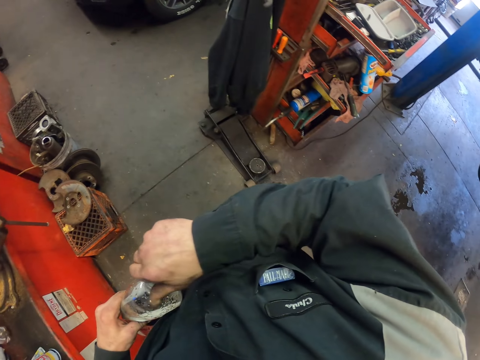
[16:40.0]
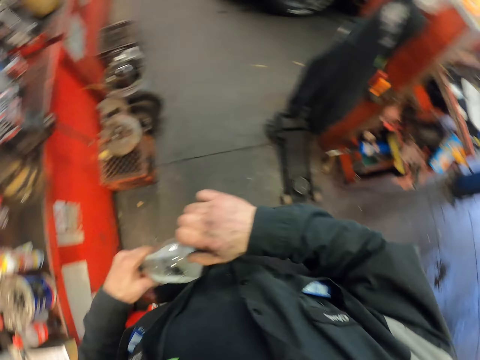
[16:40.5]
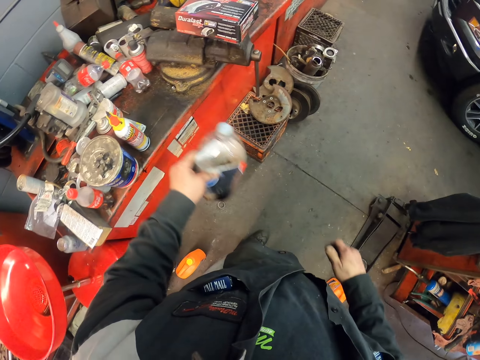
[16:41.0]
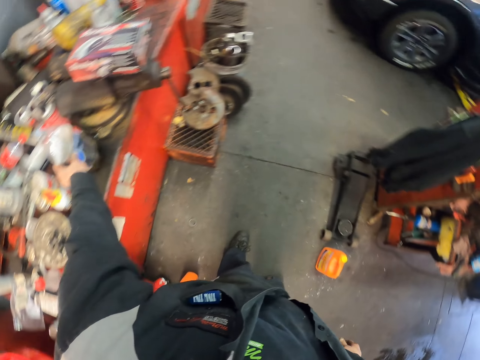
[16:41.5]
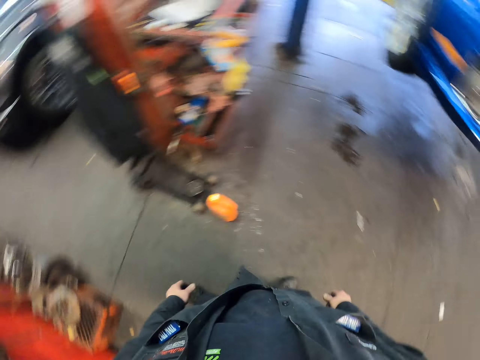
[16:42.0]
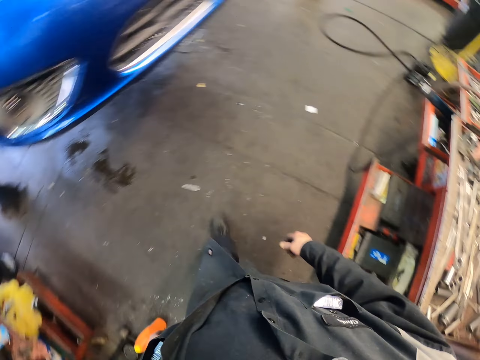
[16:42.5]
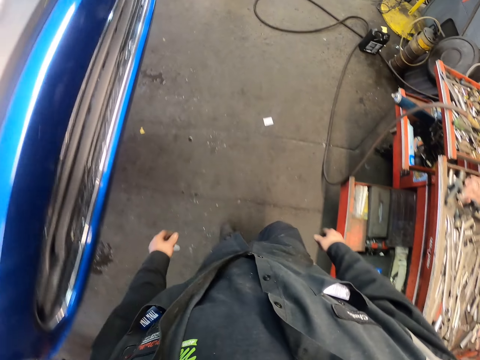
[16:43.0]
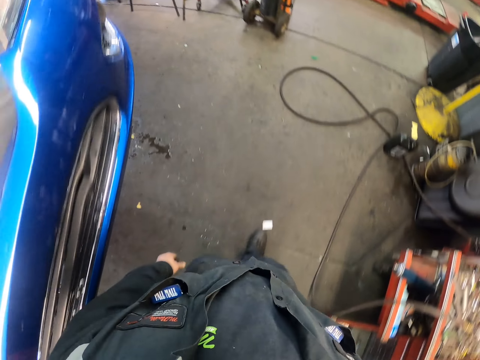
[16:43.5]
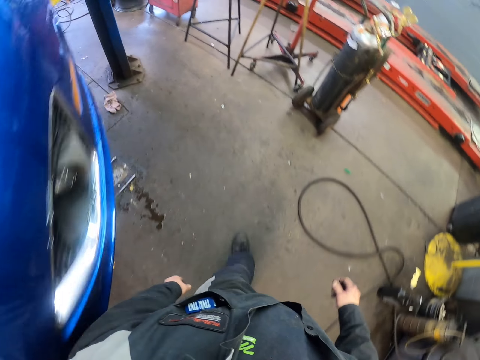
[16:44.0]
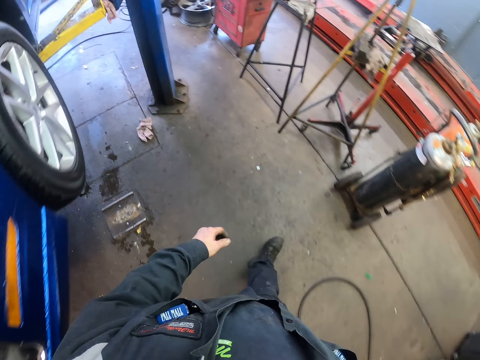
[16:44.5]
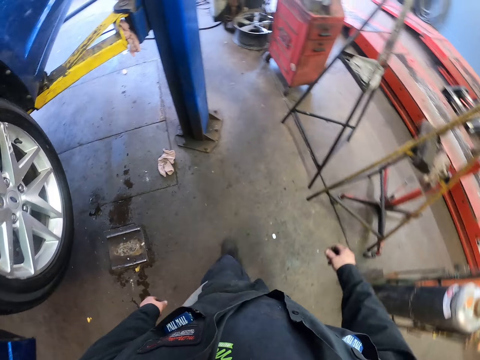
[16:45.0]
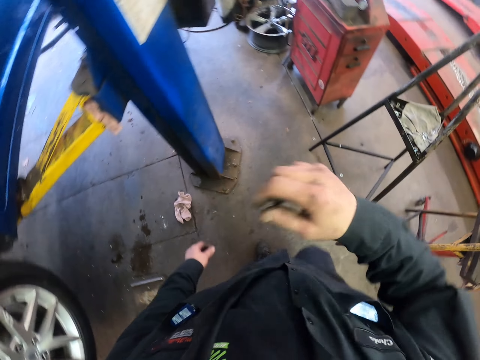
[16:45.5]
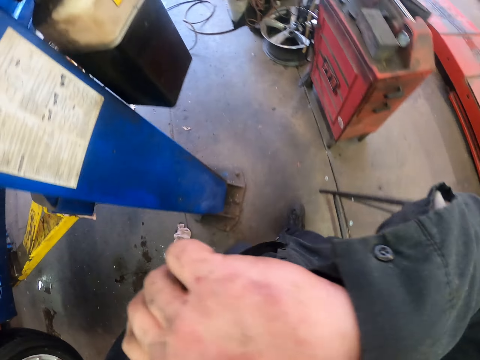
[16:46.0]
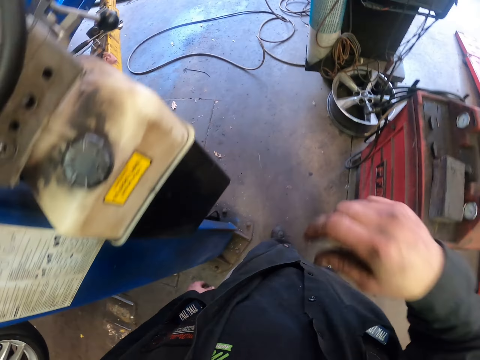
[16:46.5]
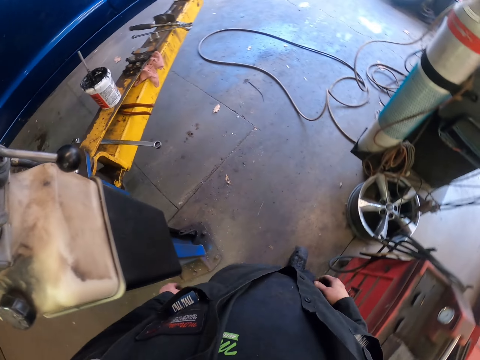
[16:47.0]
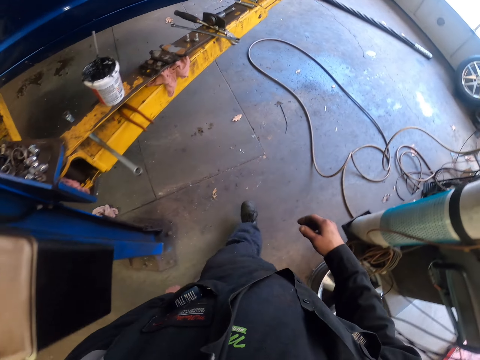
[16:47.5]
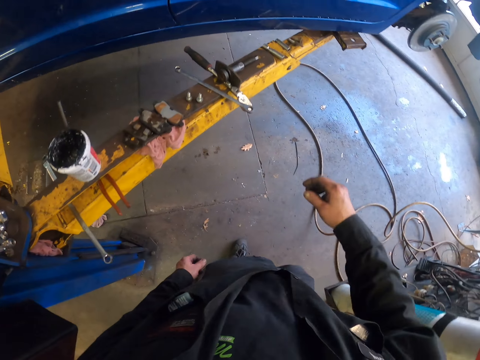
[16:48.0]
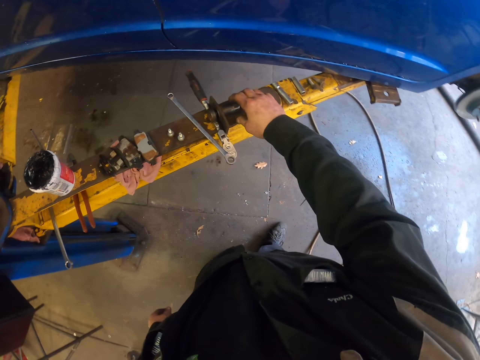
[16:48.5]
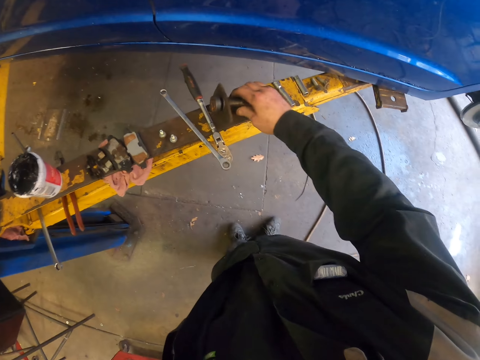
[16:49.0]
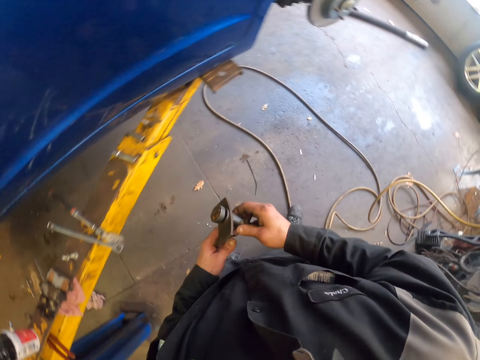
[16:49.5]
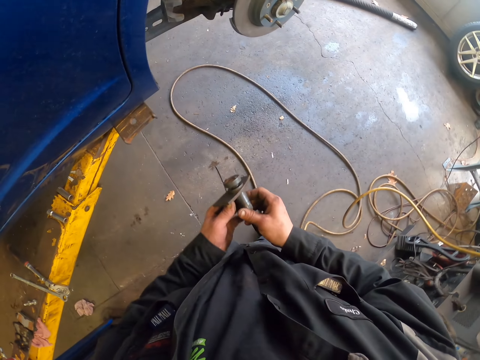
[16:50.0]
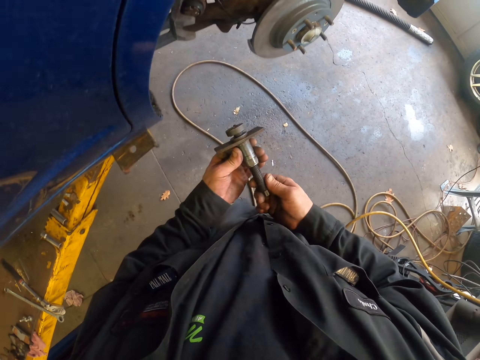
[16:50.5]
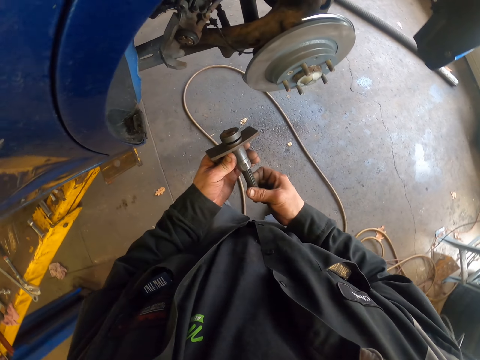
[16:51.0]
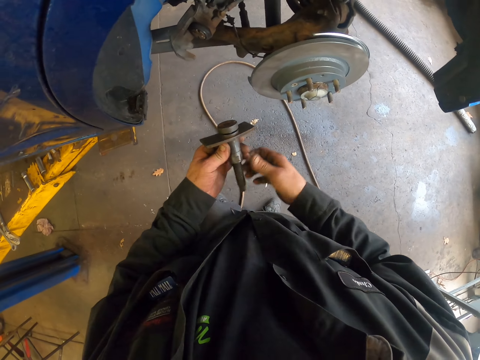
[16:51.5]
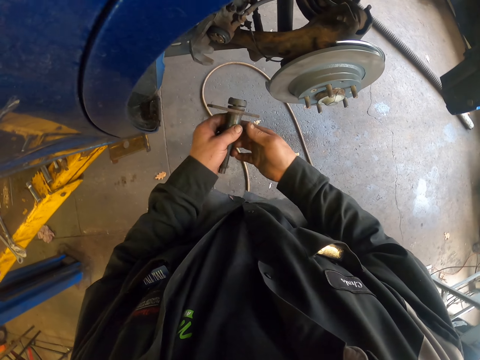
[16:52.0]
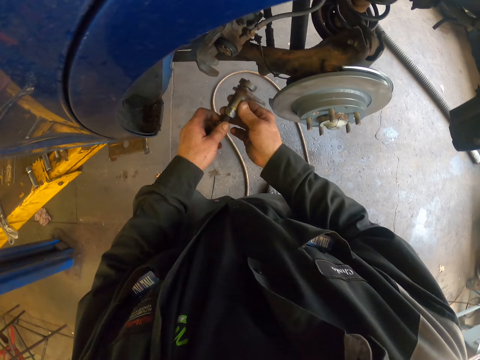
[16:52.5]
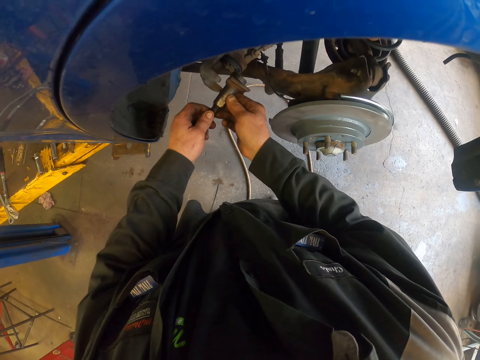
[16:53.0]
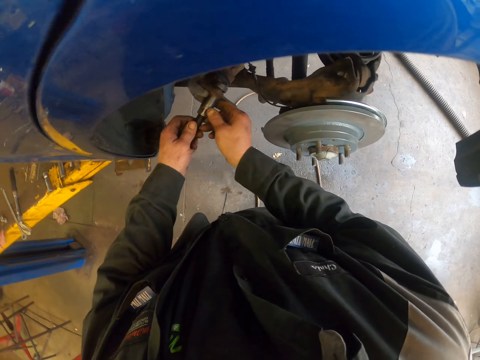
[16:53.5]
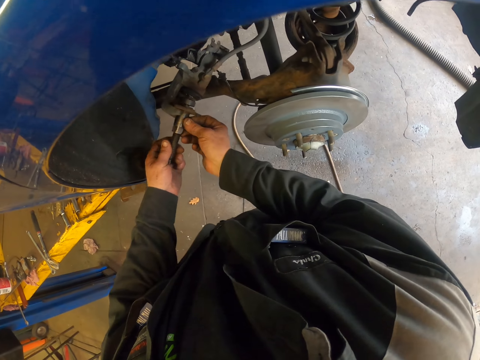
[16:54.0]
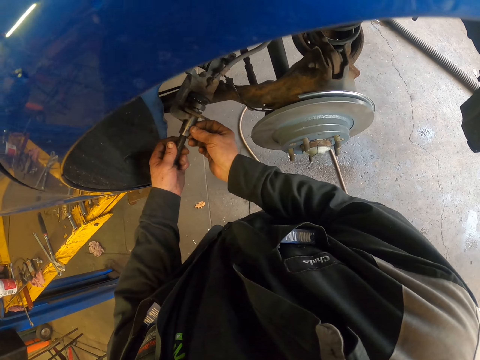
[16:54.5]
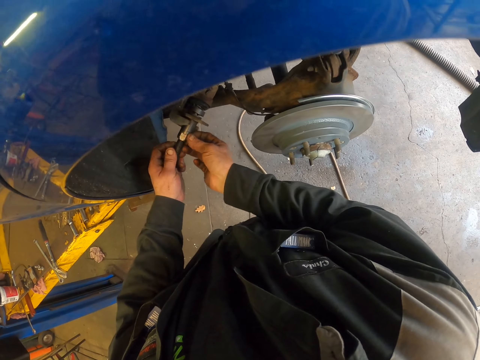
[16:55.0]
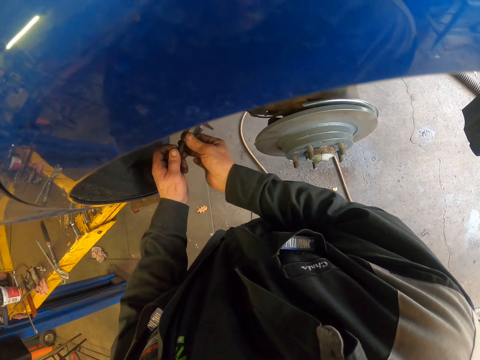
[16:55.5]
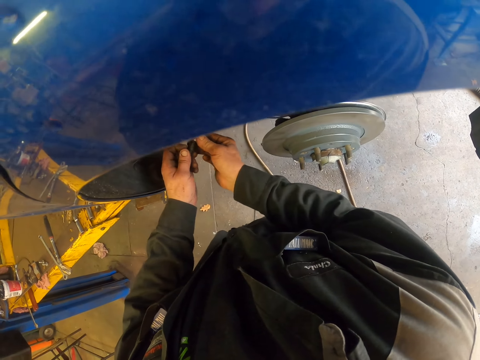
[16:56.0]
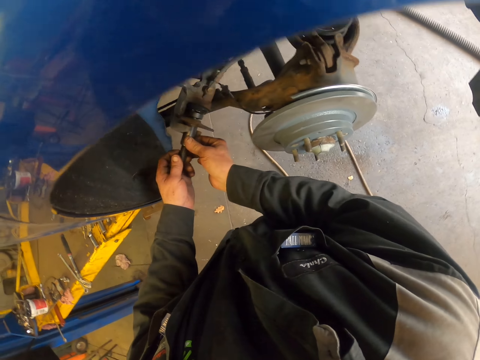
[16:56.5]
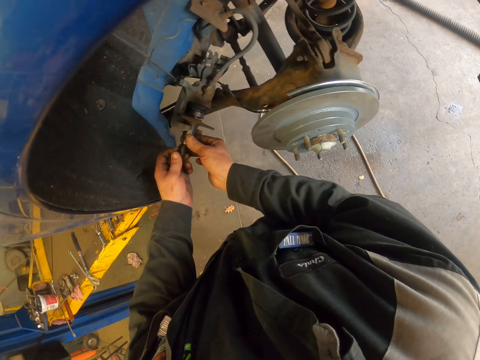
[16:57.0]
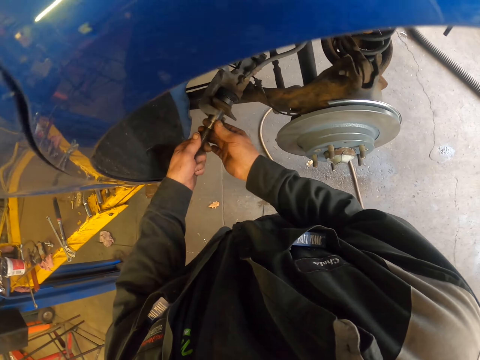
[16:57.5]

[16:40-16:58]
The camera wearer closes the bottle of Pepsi drink. They put the bottle of Pepsi drink on the cabinet. They turn around. They walk around. They wipe their face with a hand. They pick the caliper spindle on the metal structure. They walk around. They turn the bolt. They fit the caliper spindle to the caliper. They turn the nut.

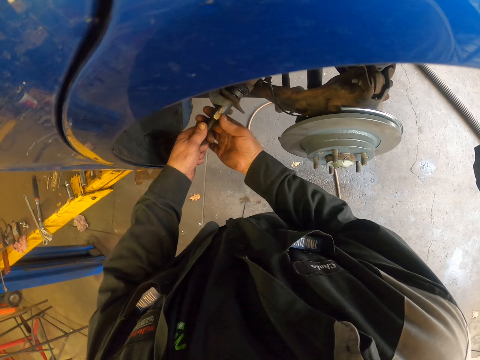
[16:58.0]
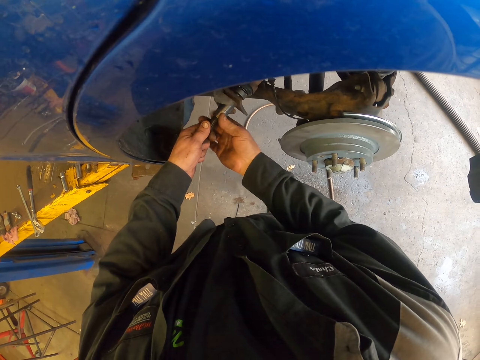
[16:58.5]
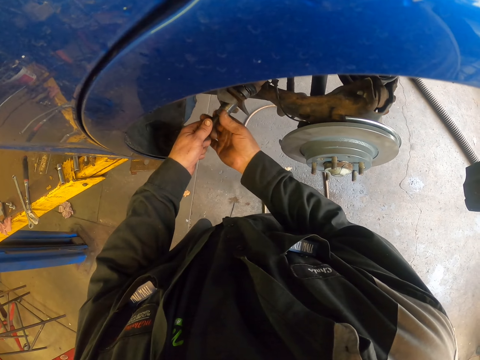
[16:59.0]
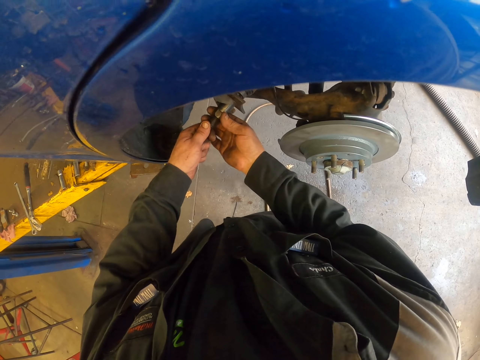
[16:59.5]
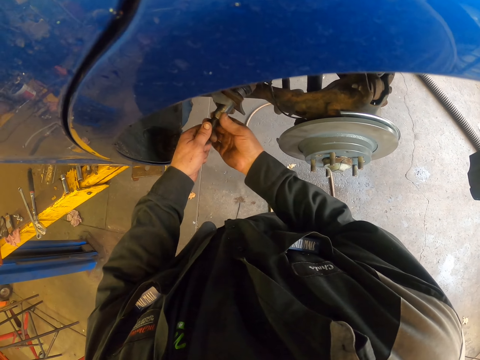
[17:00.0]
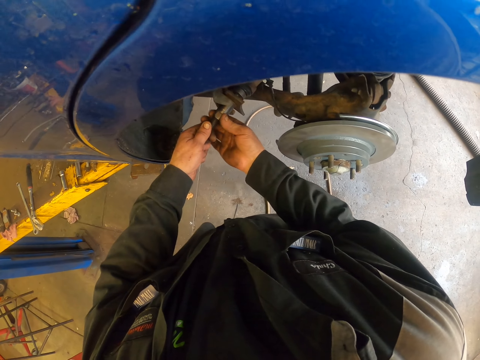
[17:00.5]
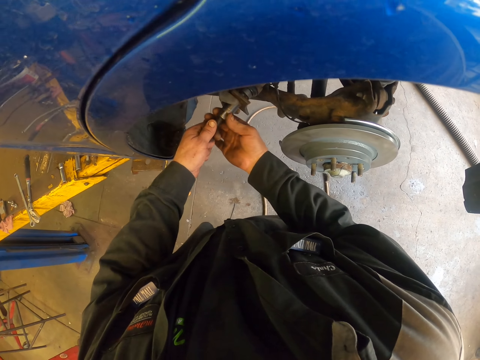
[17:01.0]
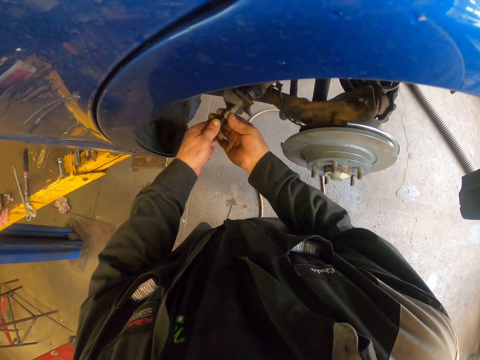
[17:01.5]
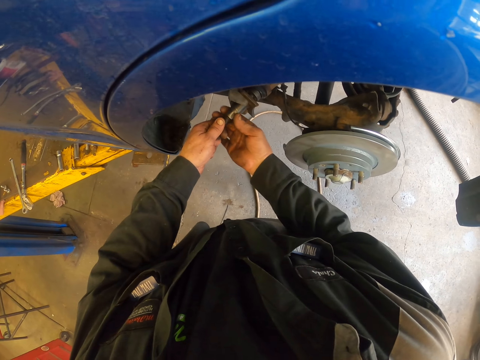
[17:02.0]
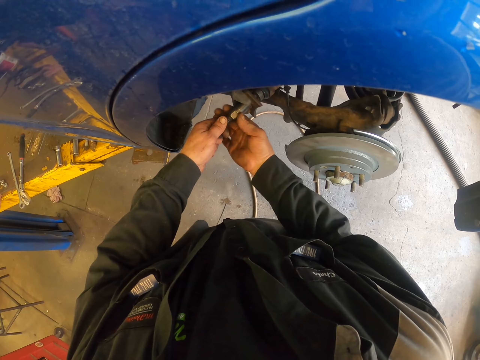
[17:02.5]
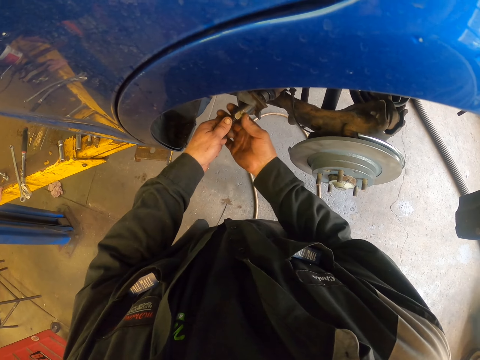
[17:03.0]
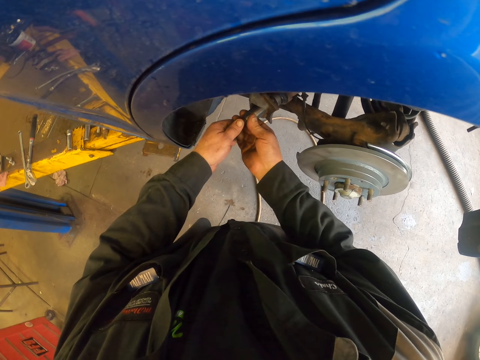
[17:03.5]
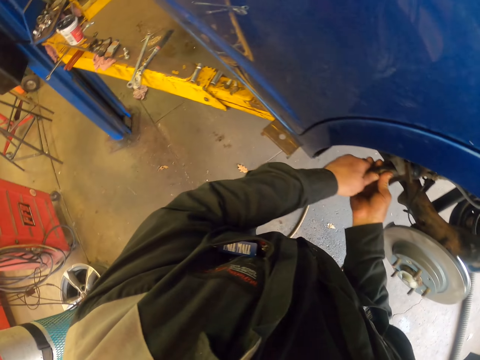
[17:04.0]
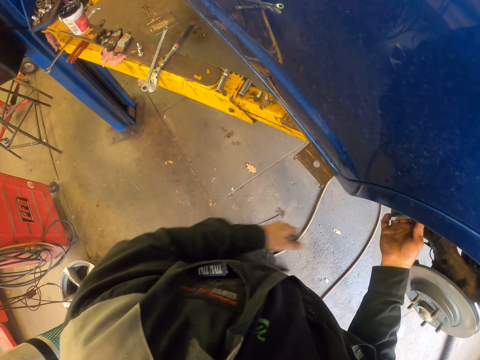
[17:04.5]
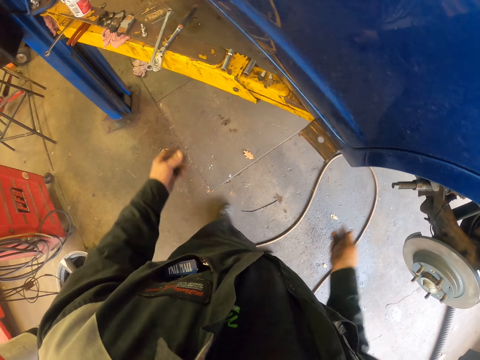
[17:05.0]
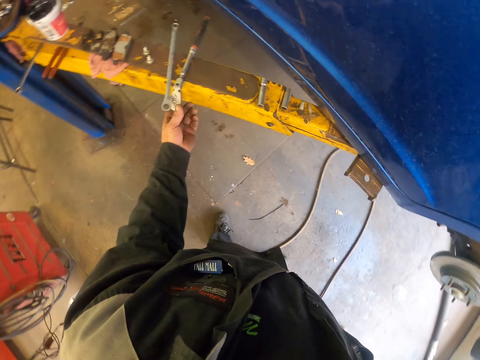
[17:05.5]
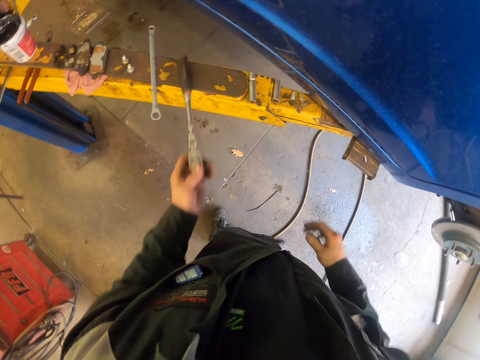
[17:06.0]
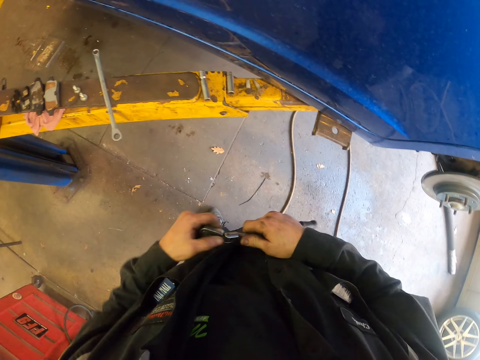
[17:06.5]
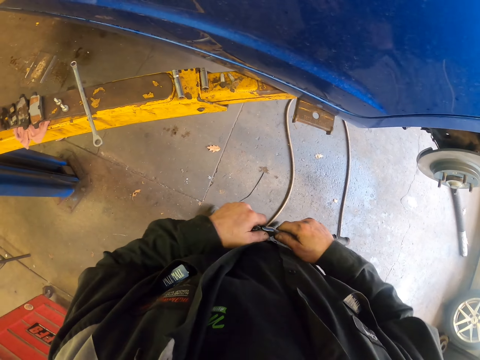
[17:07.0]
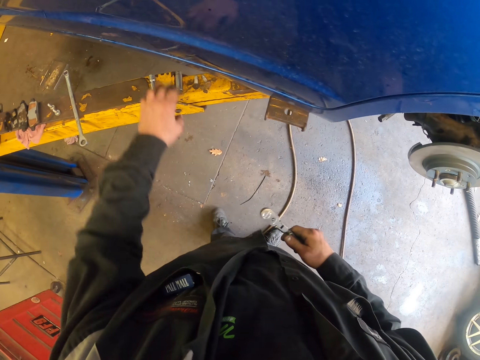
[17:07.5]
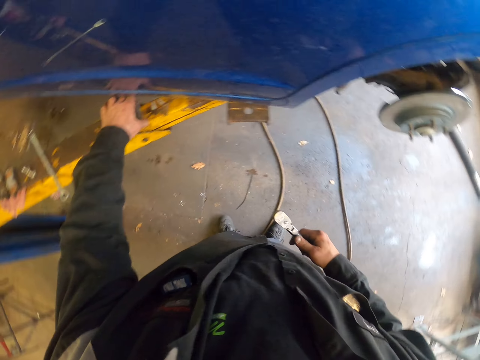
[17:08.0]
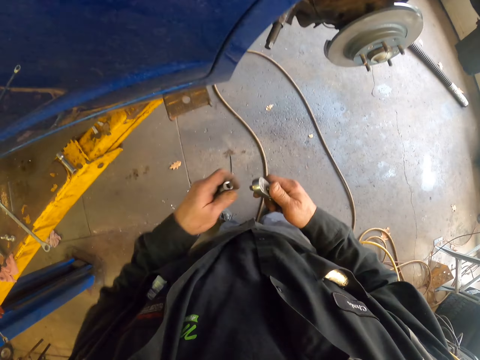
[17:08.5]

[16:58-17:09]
The camera wearer moves around. They pick a ratchet wrench on the metal structure. They adjust the ratchet. They pick a socket on the metal structure.
